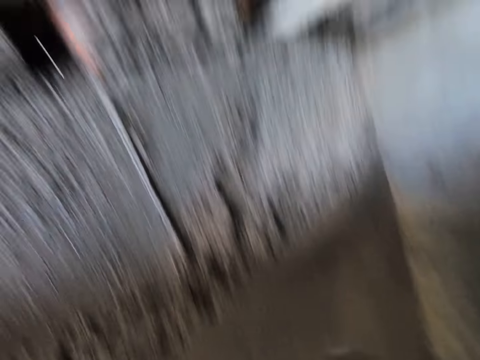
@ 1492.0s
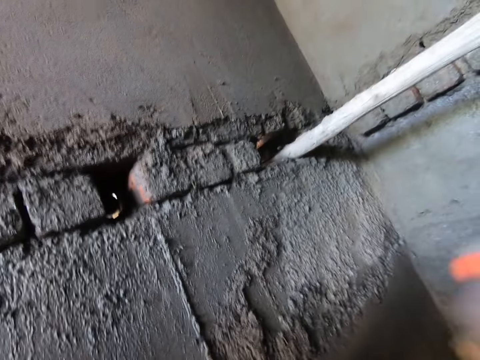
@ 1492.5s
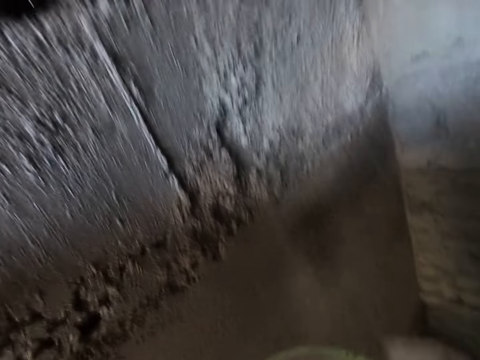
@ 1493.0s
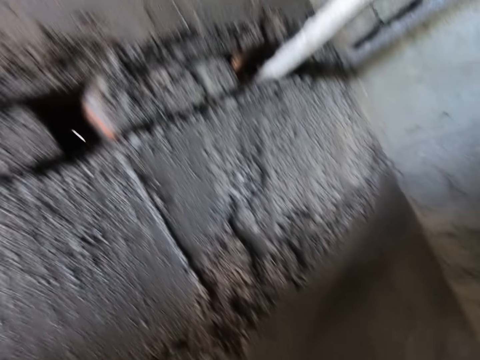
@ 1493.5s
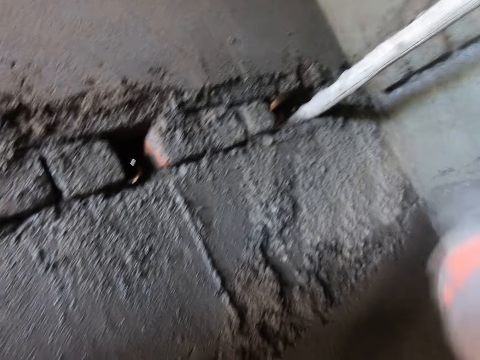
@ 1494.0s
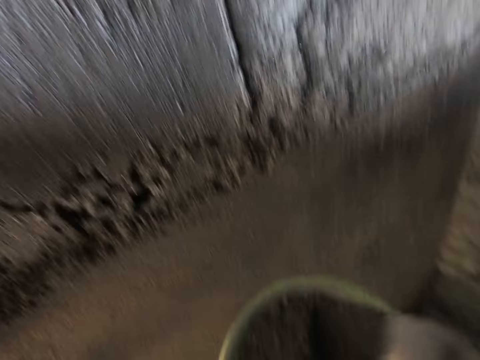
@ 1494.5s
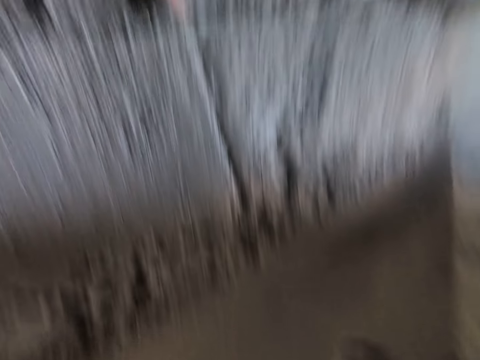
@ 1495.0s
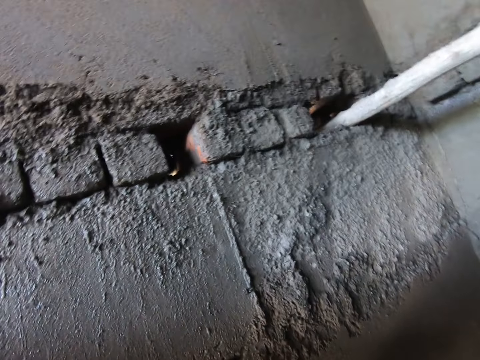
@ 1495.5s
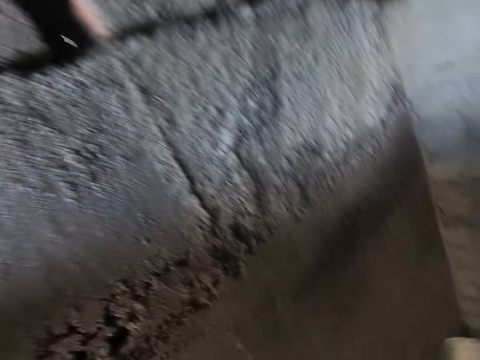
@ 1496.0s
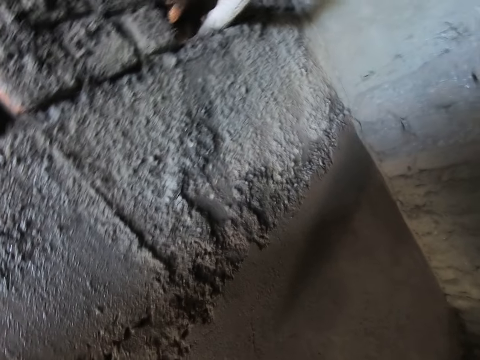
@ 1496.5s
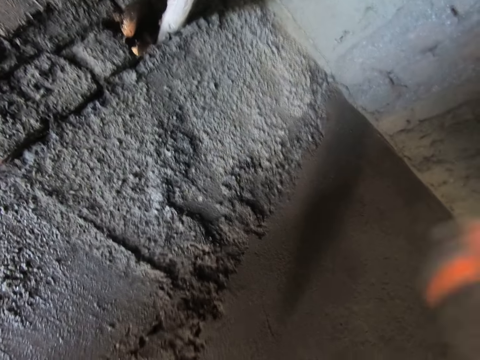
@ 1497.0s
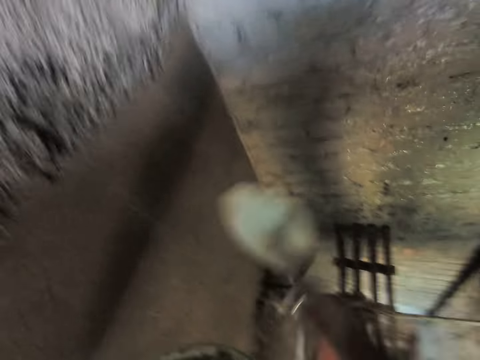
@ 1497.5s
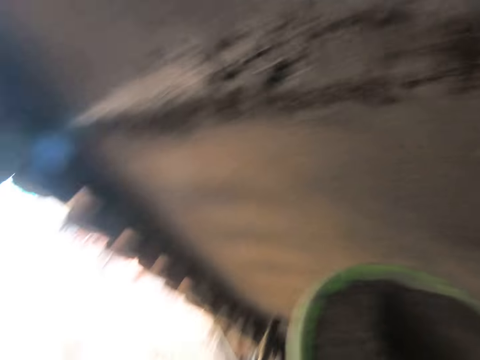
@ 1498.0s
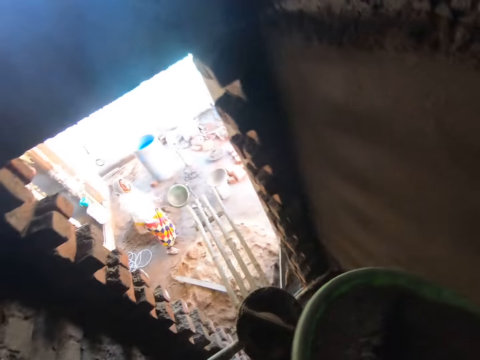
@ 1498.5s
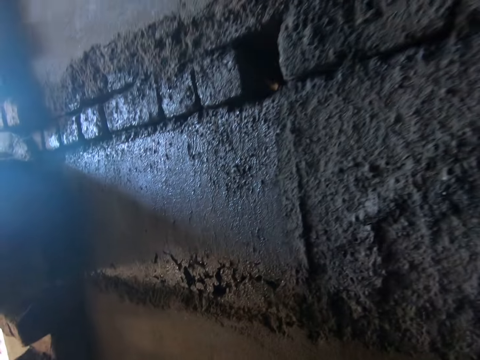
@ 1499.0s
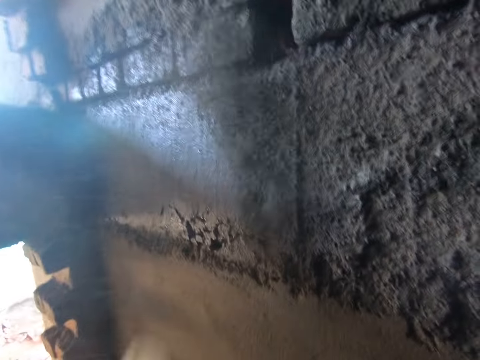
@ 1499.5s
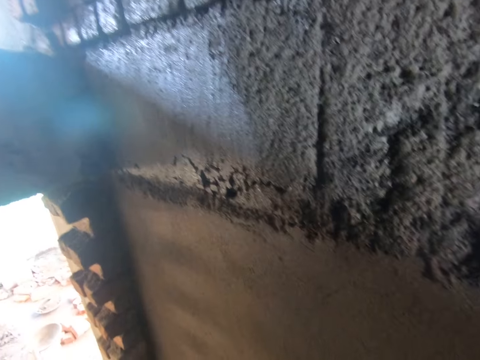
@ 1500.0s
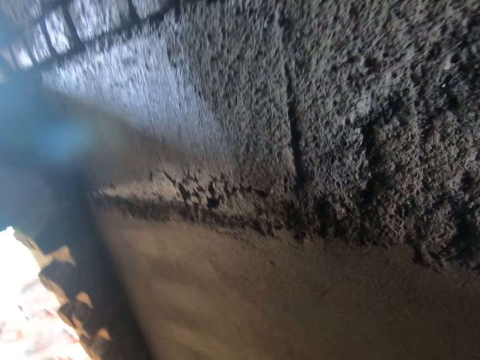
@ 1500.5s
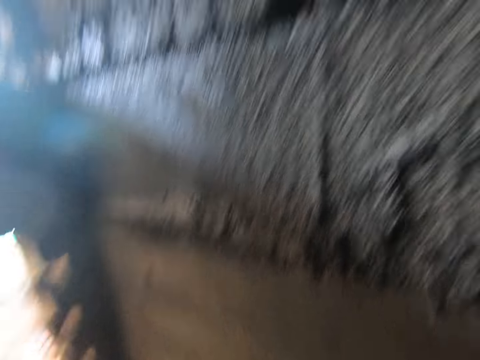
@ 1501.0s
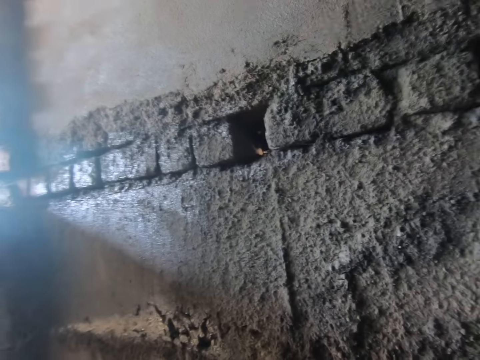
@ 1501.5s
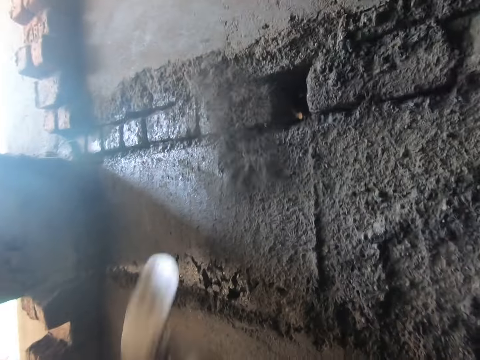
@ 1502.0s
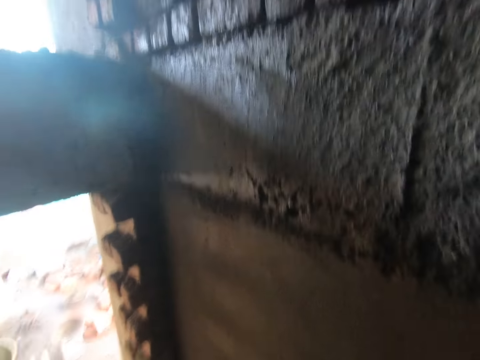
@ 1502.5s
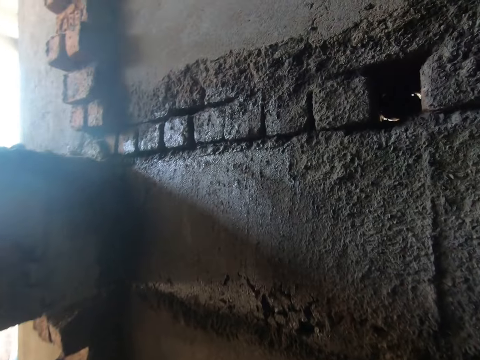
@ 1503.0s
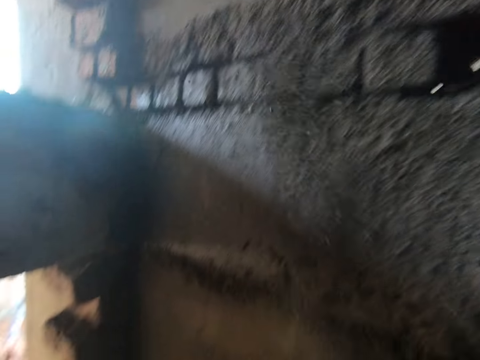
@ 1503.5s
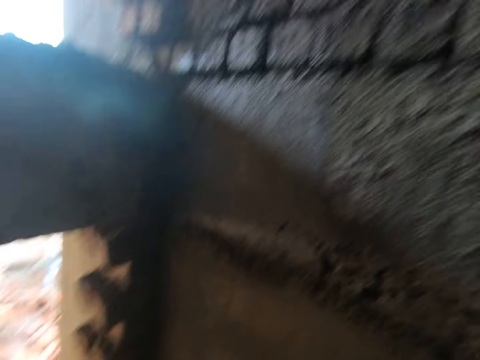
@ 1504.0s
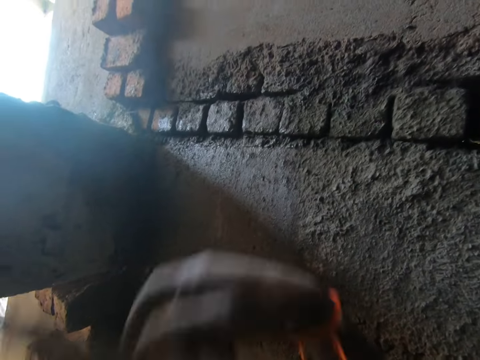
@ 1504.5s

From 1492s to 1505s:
The camera wearer scoops some cement from the bowl with the trowel in his right hand. He flings the cement on the wall with the trowel in his right hand. He flings some cement on the wall with the trowel in his right hand. He scoops some cement from the bowl with the trowel in his right hand. He flings the cement on the wall with the trowel in his right hand. He flings some cement on the wall with the trowel in his right hand. He looks around. He flings some cement on the wall with the trowel in his right hand. He flings some cement on the wall with the trowel in his right hand repeatedly.

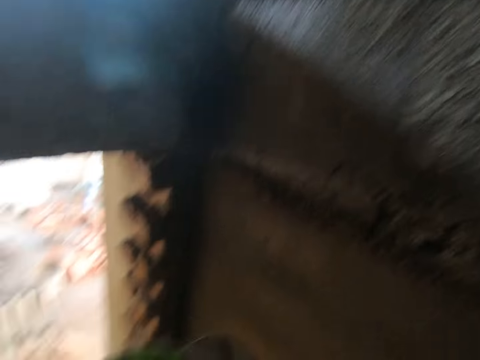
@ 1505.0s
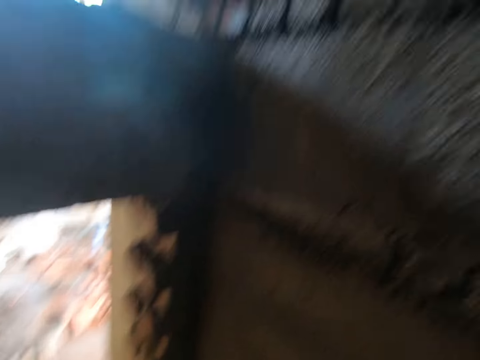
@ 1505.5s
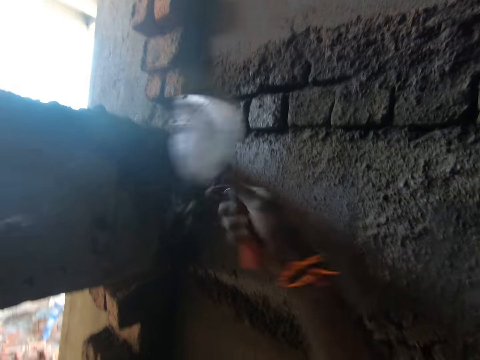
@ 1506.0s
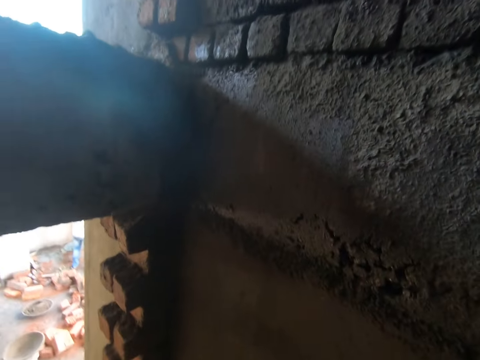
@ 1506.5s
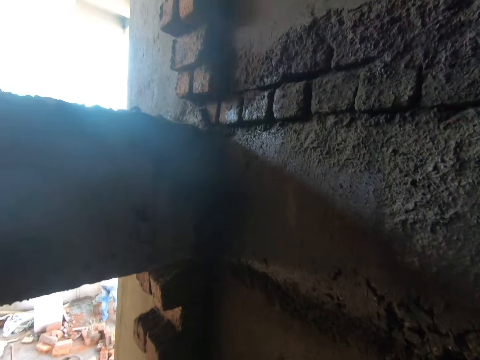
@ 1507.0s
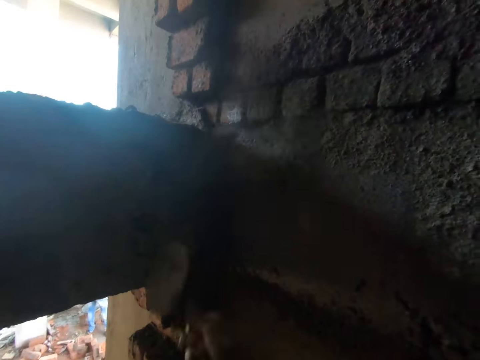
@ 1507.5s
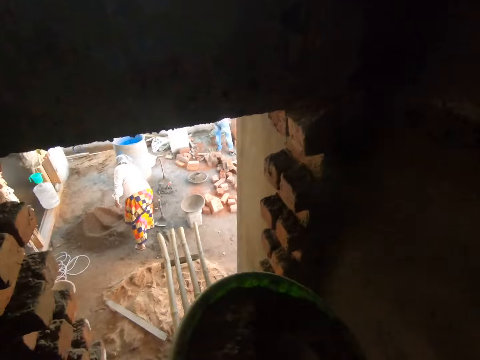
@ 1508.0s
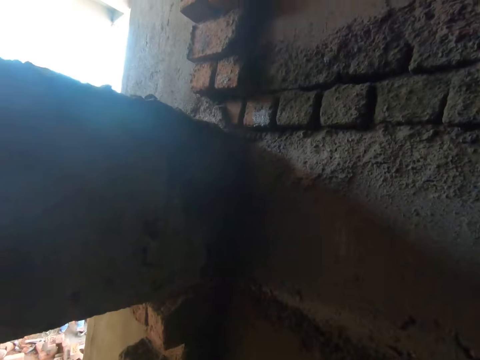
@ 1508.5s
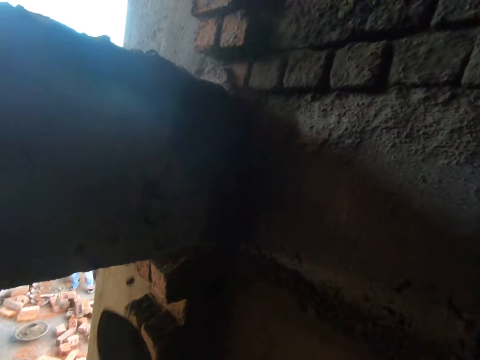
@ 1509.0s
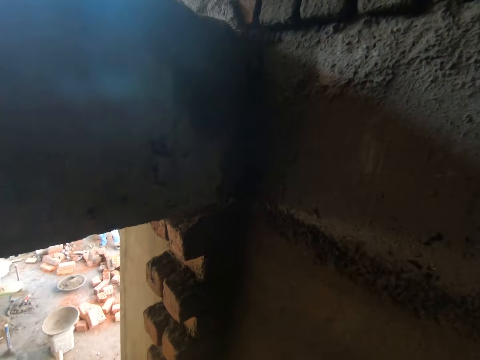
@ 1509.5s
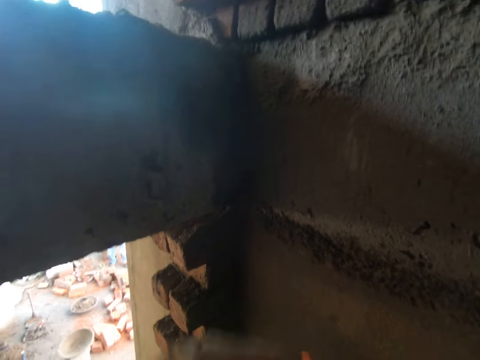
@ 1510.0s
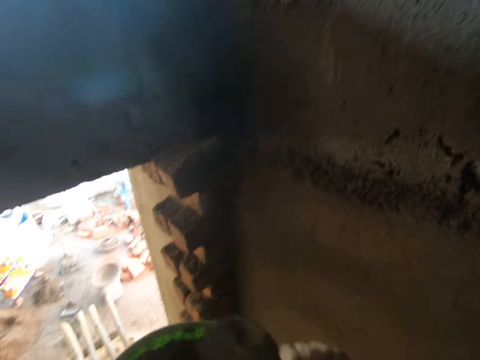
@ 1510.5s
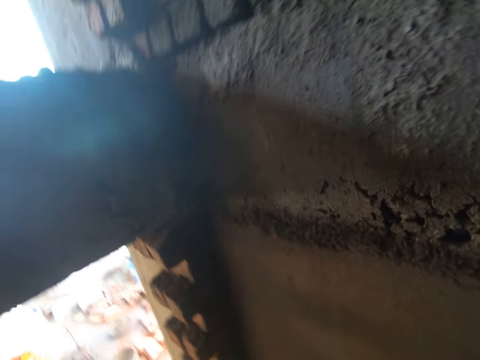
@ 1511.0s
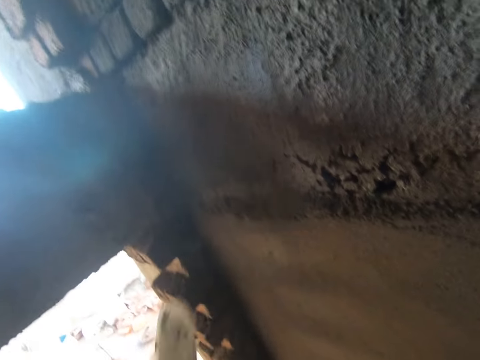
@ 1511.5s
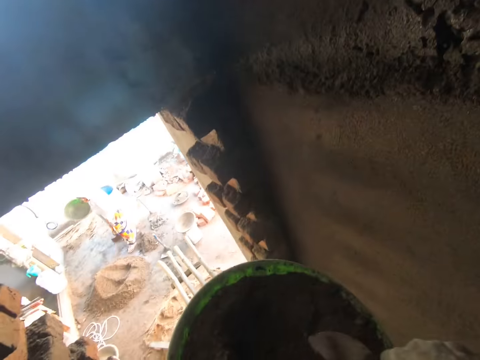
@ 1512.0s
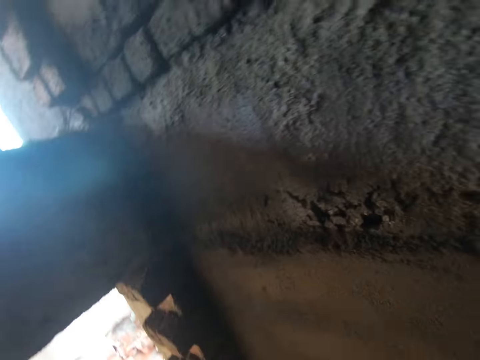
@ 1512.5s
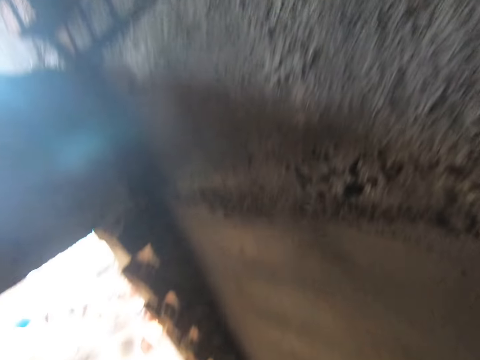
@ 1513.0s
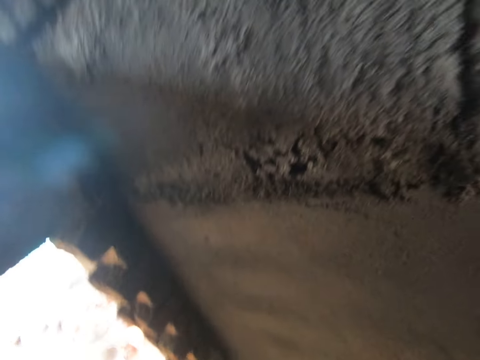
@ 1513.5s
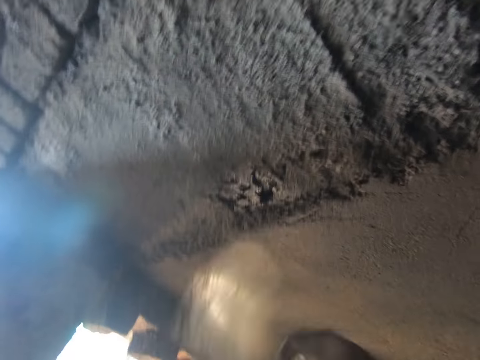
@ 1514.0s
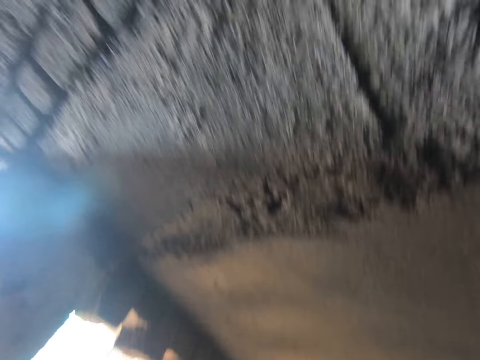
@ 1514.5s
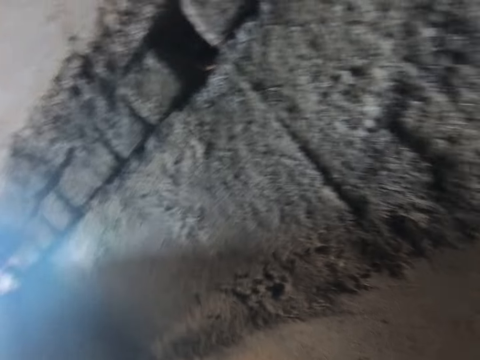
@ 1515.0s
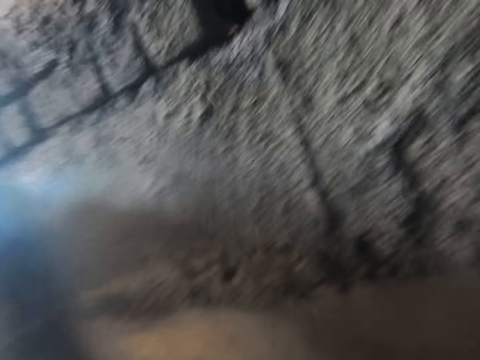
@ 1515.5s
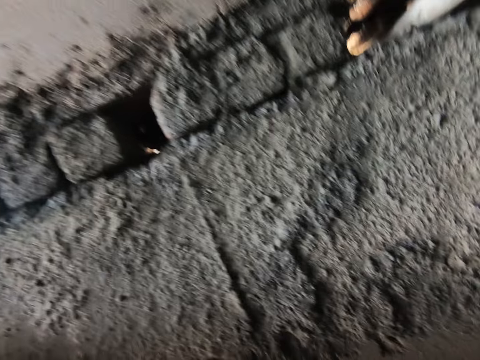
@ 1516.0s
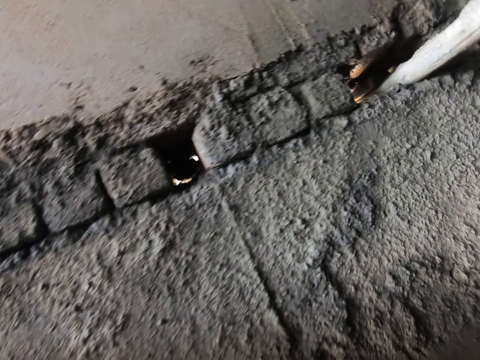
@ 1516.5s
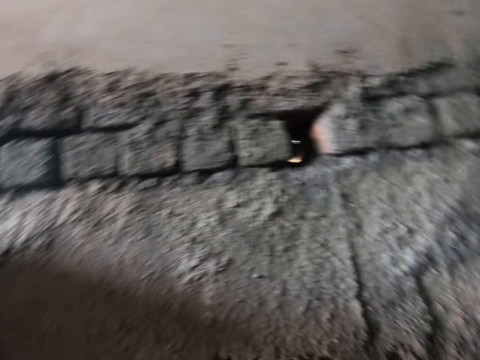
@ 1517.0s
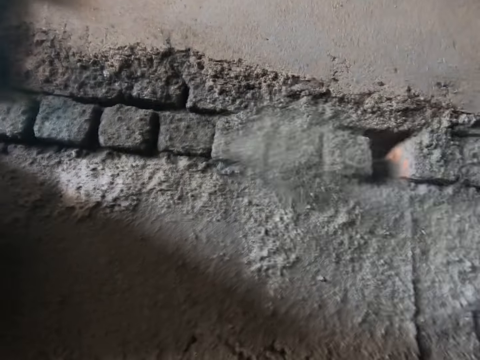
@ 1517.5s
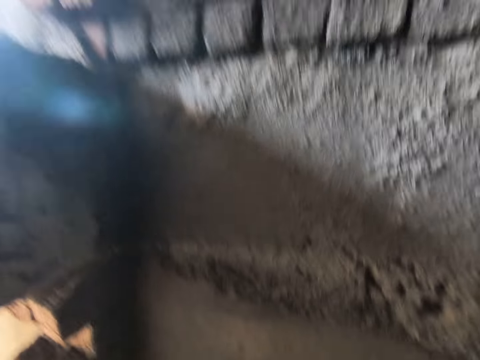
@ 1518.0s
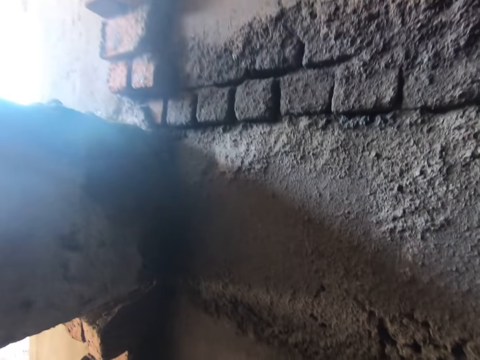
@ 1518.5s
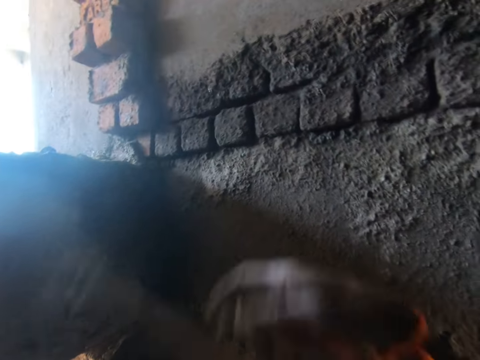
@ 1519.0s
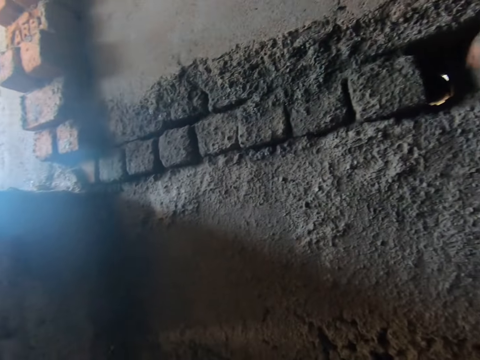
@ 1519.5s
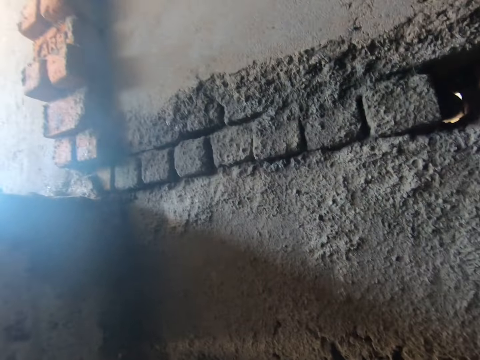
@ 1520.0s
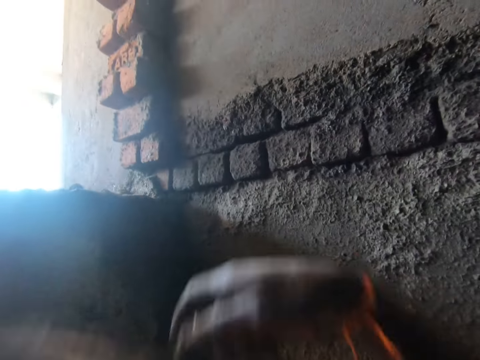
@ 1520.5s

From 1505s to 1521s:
The camera wearer flings some cement on the wall with the trowel in his right hand. He scoops the cement from the bowl with the trowel in his right hand. He flings the cement on the wall with the trowel in his right hand. He flings the cement on the wall with the trowel in his right hand. He scoops the cement from the bowl with the trowel in his right hand. He flings the cement on the wall with the trowel in his right hand. He flings the cement on the wall with the trowel in his right hand. He flings it again. He scoops the cement from the bowl with the trowel in his right hand. He flings the cement on the wall with the trowel in his right hand. He scoops the cement from the bowl with the trowel in his right hand. He flings the cement on the wall with the trowel in his right hand. He flings the cement on the wall with the trowel in his right hand repeatedly.
